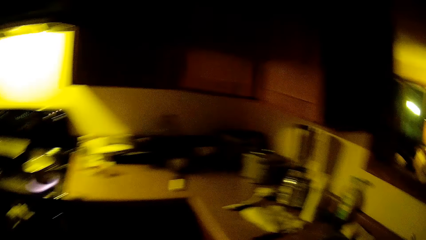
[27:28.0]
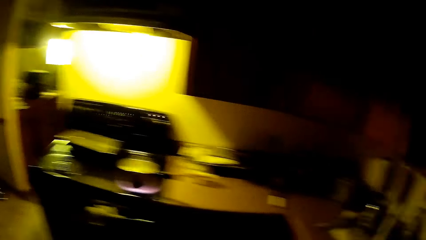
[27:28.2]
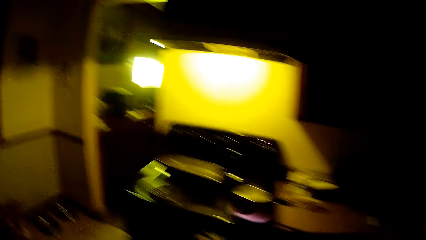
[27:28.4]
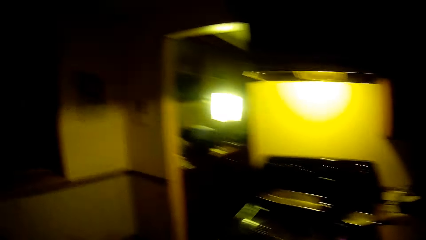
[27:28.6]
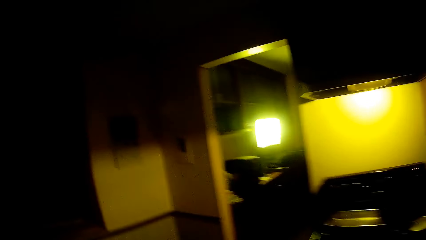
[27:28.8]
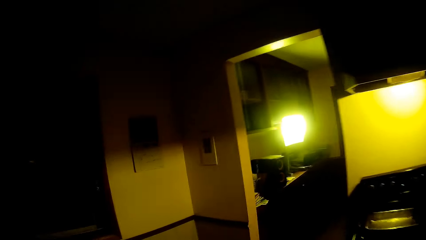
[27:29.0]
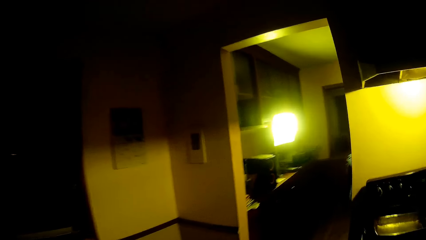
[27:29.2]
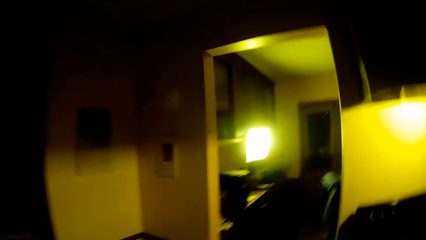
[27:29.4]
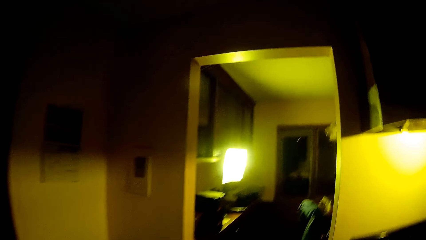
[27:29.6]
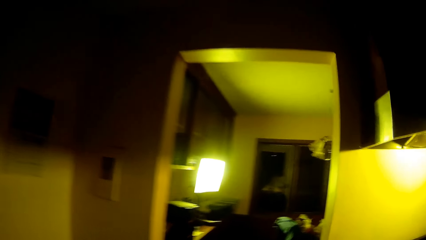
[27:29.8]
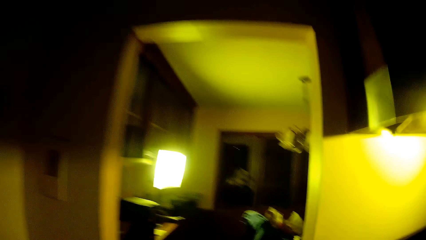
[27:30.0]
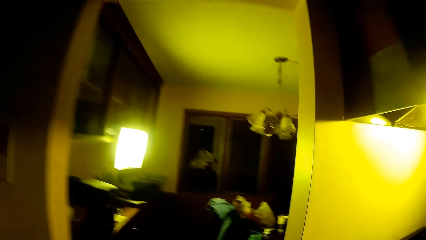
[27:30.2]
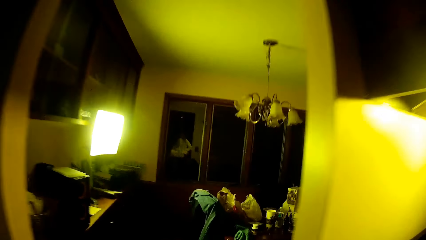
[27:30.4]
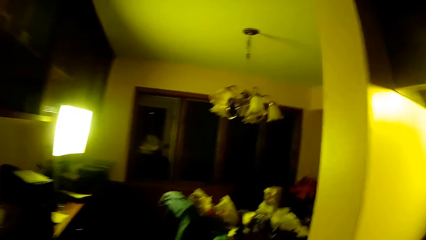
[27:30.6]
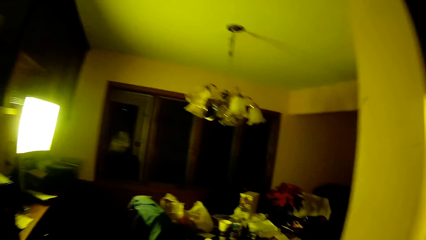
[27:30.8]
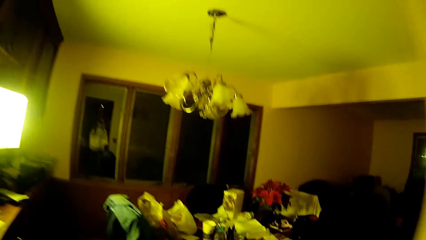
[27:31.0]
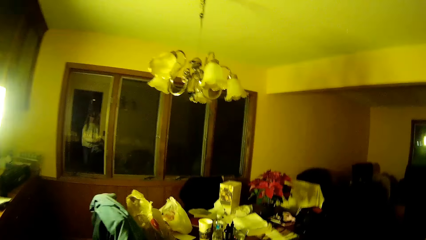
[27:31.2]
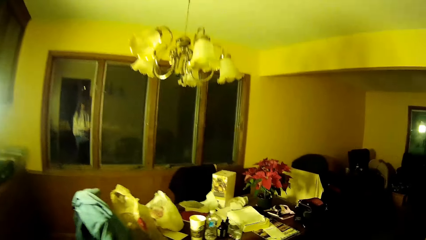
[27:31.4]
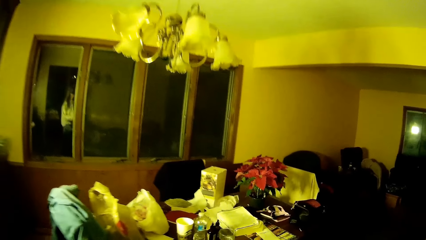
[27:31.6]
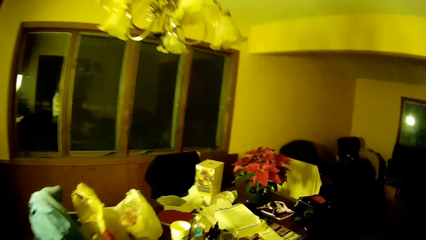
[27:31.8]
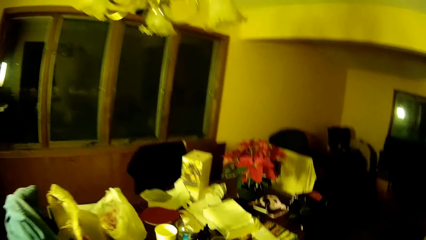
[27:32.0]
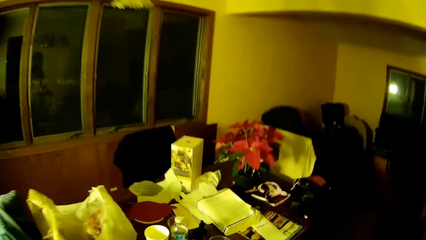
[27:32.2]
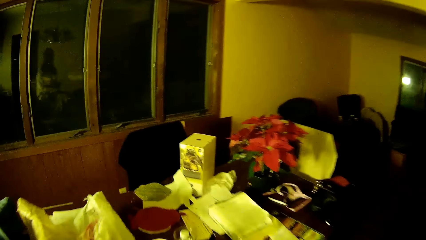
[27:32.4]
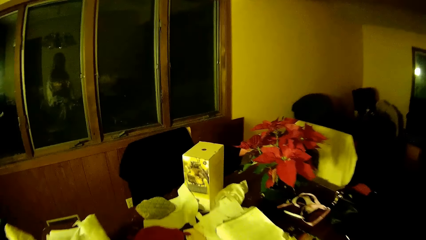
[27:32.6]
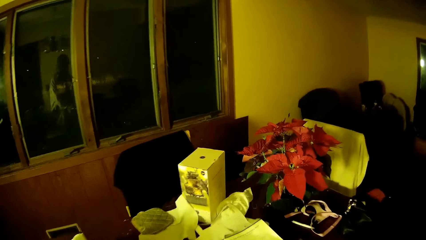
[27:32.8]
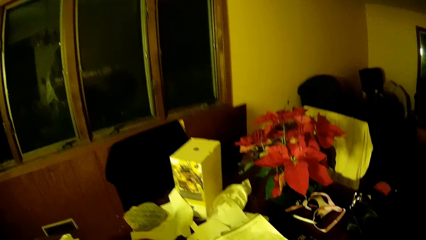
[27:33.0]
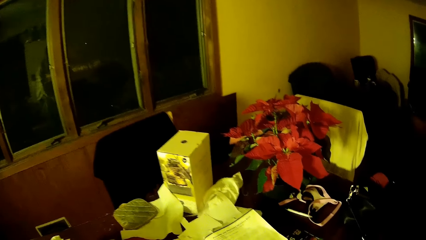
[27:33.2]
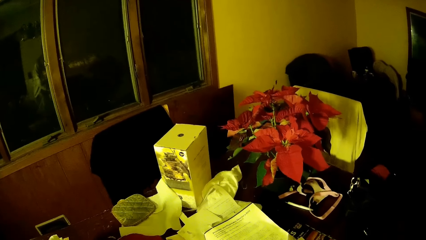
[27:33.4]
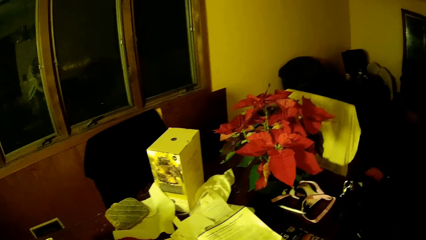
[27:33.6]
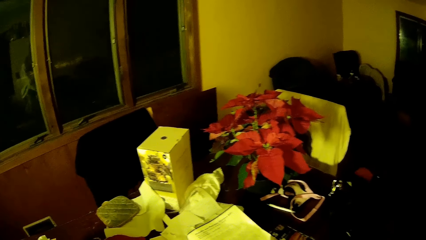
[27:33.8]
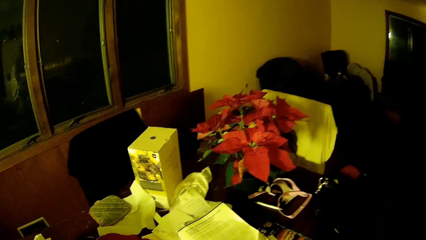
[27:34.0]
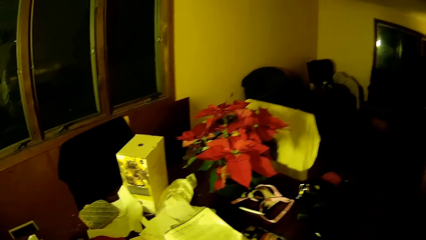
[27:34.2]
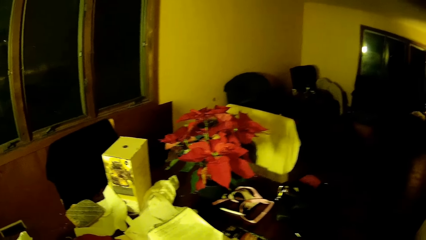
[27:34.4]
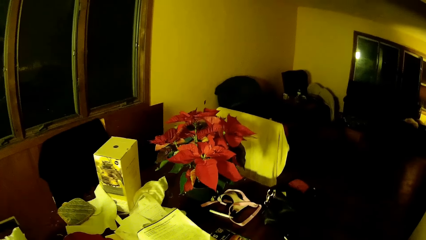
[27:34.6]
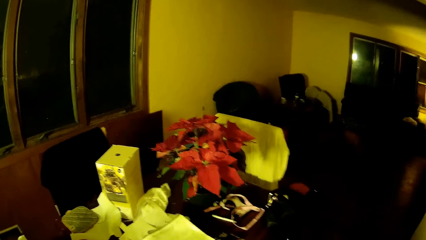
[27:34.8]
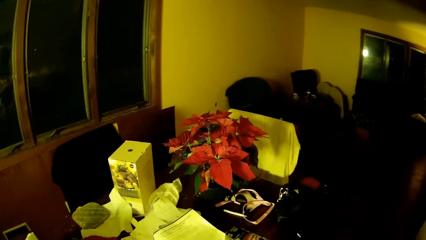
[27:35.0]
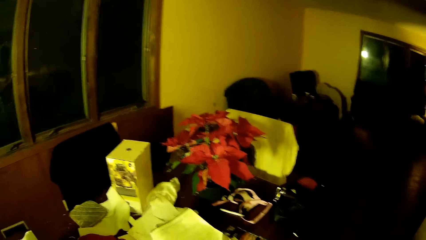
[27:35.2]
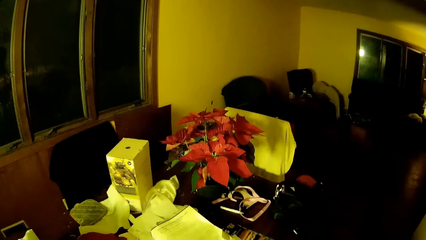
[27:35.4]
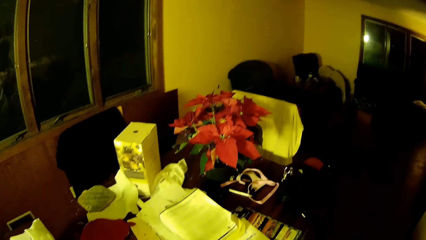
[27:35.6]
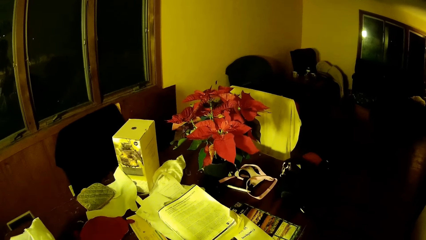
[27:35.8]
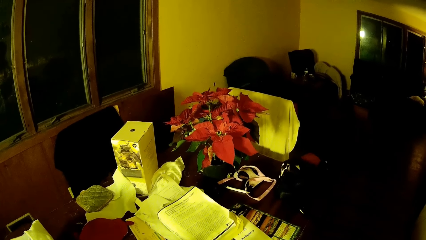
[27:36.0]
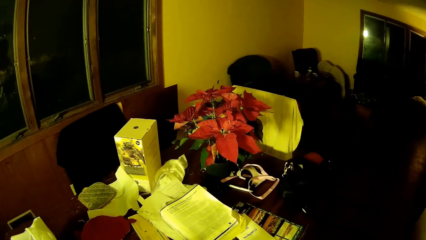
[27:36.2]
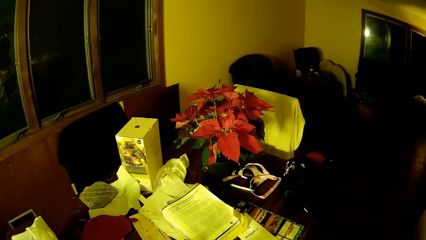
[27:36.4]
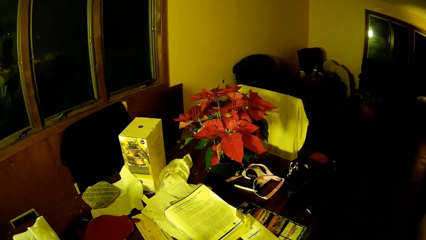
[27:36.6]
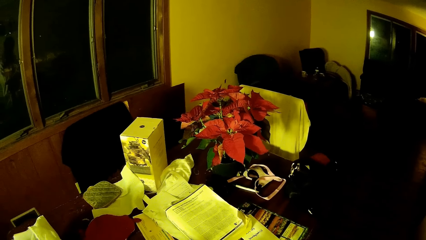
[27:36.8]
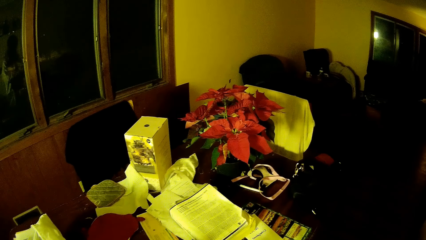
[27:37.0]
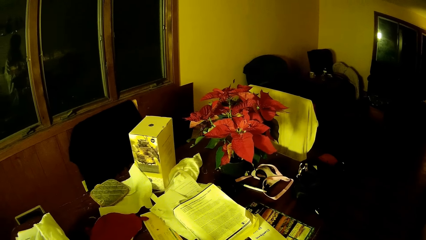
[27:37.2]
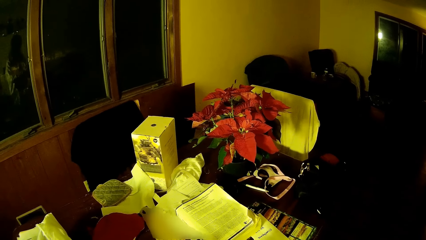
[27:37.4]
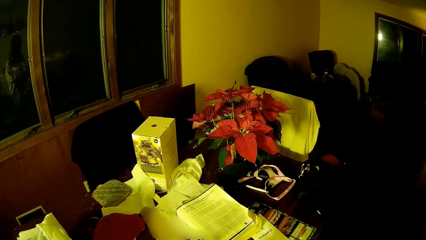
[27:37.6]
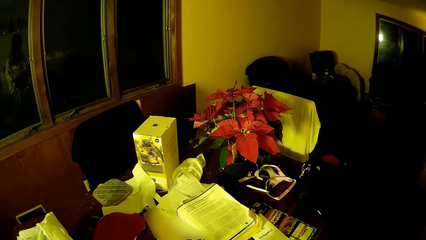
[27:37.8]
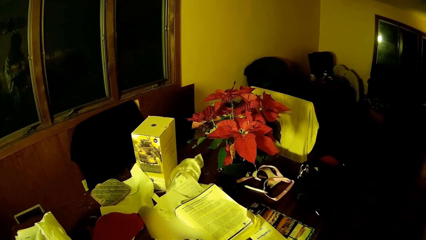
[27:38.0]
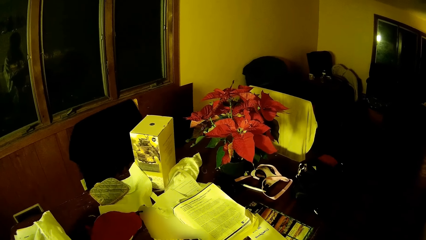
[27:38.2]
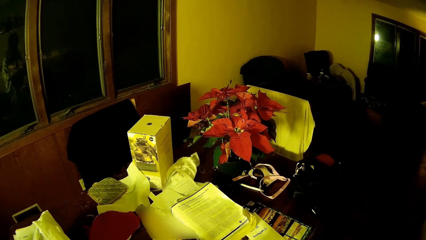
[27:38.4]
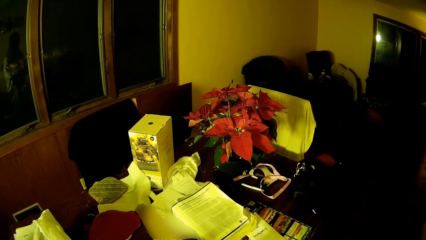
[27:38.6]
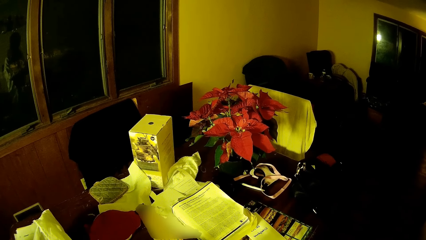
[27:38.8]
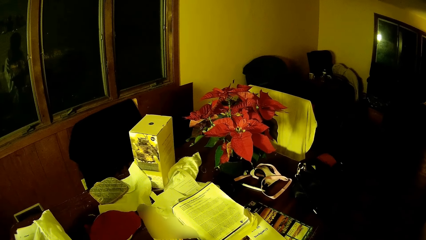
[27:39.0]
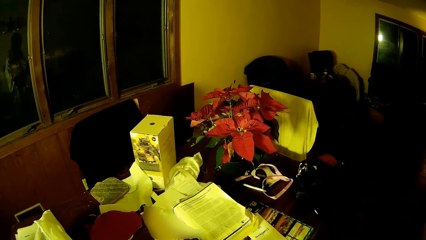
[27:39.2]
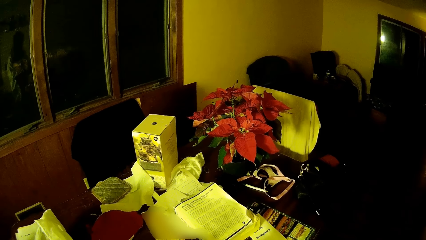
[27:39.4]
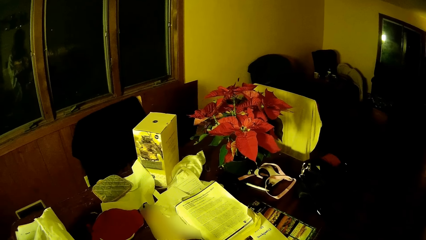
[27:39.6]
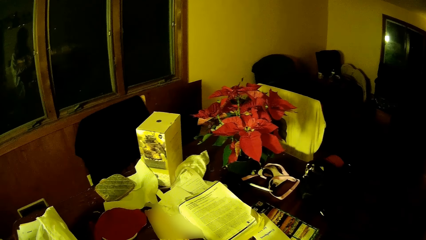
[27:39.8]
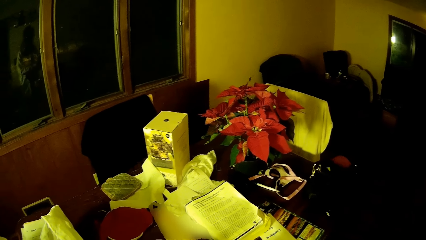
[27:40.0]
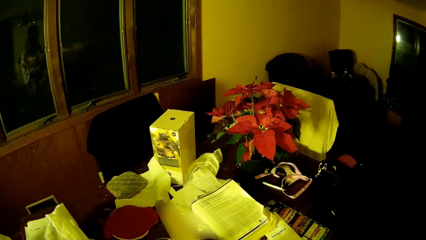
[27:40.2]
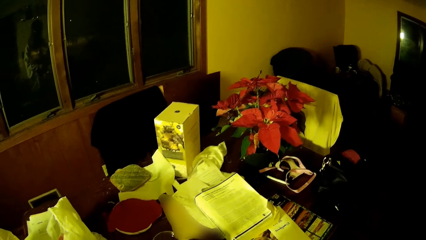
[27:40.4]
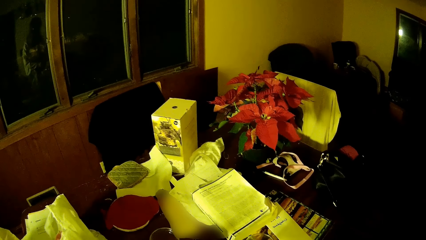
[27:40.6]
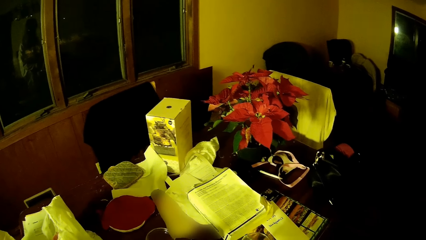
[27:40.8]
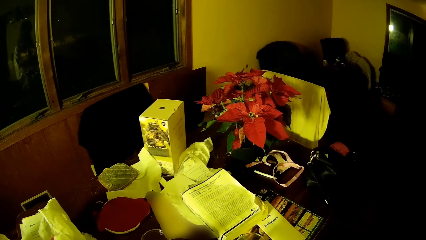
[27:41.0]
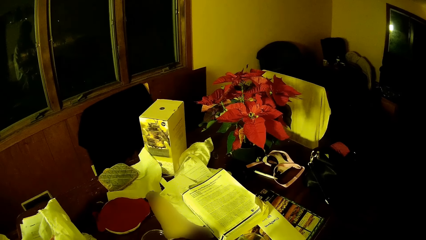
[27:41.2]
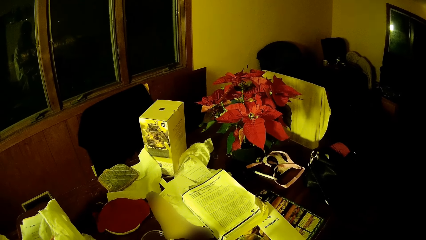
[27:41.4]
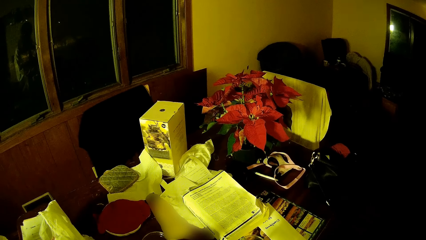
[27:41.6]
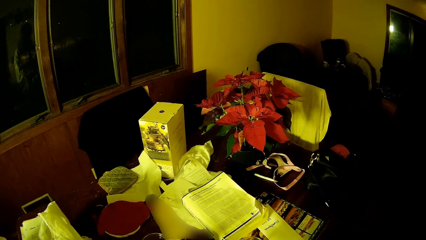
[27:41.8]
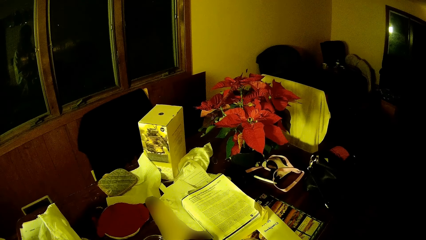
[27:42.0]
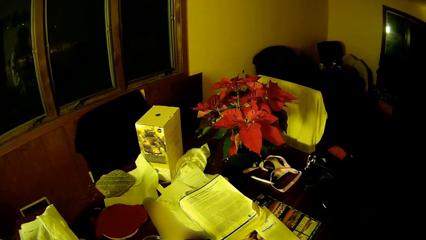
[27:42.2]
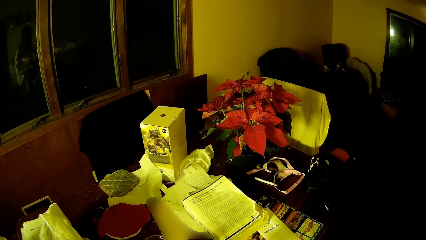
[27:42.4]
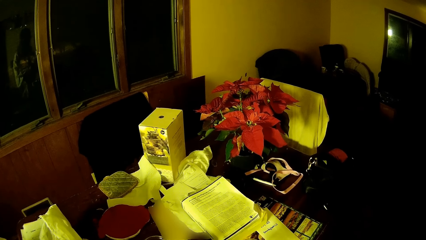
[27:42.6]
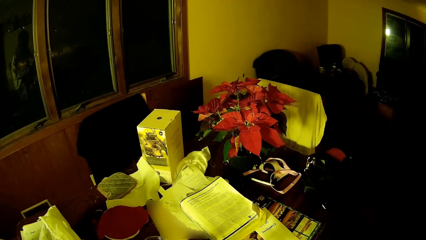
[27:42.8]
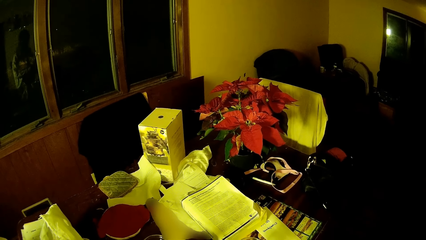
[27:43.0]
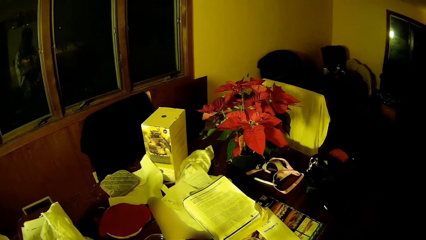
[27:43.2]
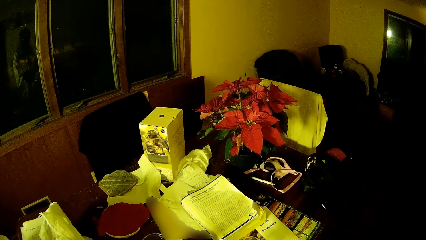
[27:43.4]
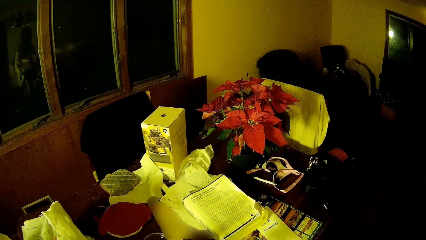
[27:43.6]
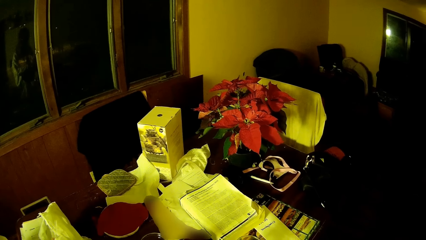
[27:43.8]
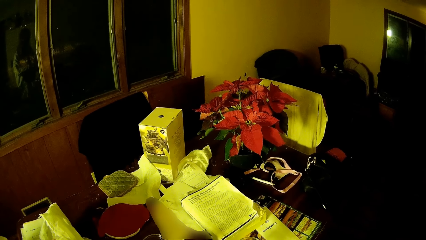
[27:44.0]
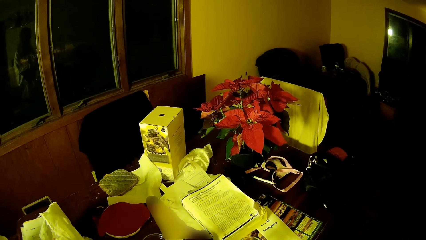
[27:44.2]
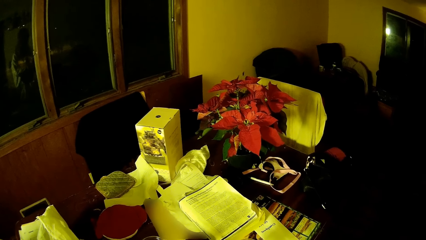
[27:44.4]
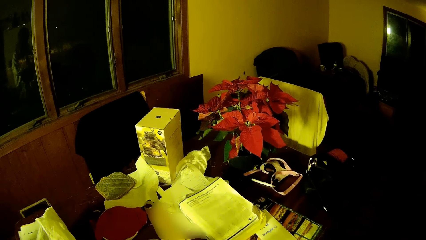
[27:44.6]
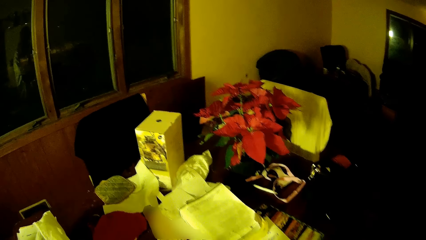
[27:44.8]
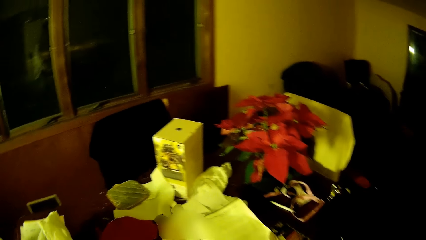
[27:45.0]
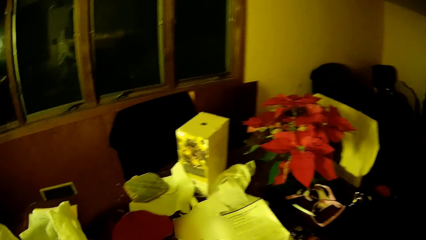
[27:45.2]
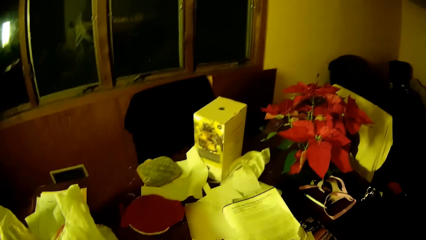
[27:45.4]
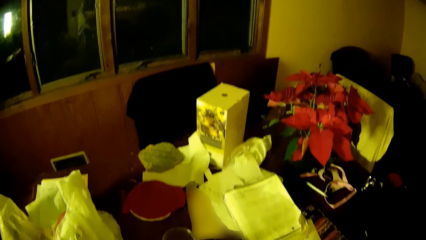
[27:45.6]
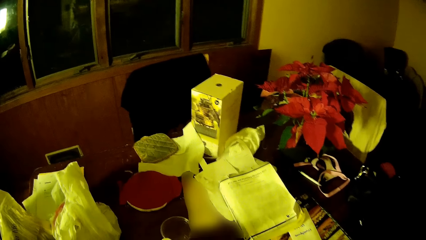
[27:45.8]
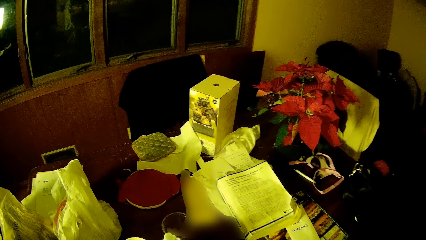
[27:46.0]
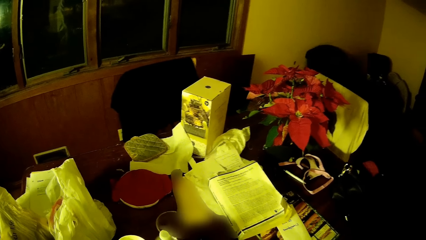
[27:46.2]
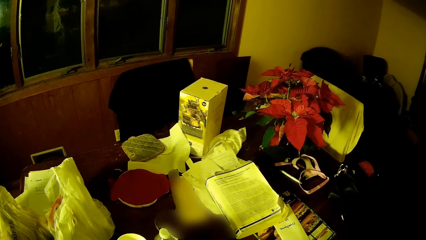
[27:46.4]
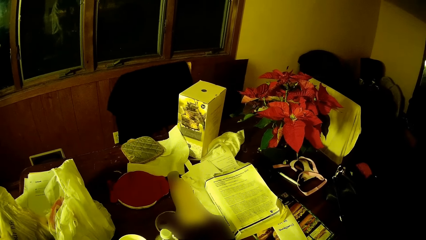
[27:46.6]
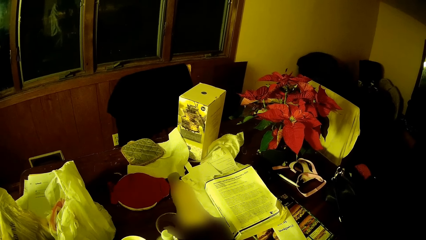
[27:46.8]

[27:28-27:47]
The camera wearer walks in the house. He leaves the kitchen. He moves towards the dining table. He pours water into a glass cup on the dining table with his right hand.
